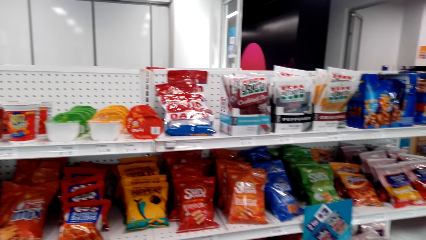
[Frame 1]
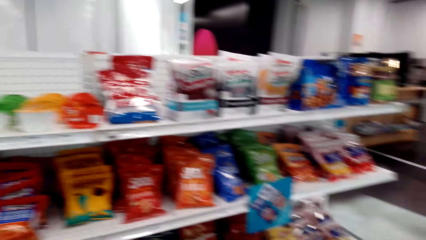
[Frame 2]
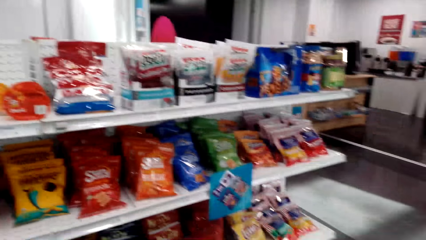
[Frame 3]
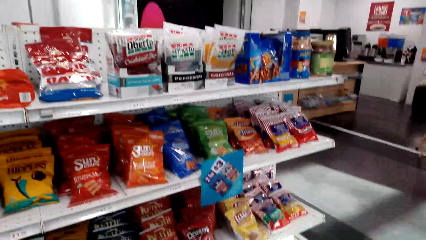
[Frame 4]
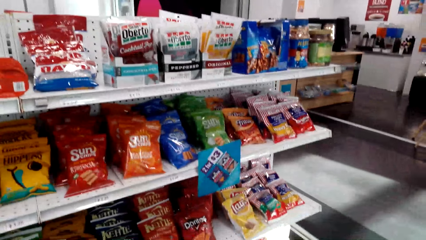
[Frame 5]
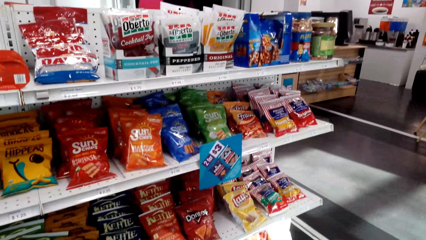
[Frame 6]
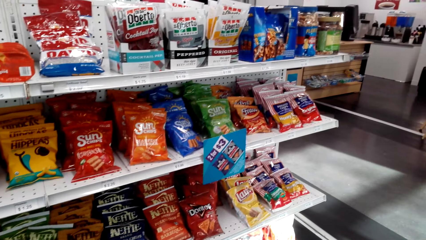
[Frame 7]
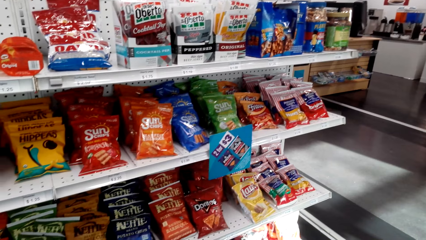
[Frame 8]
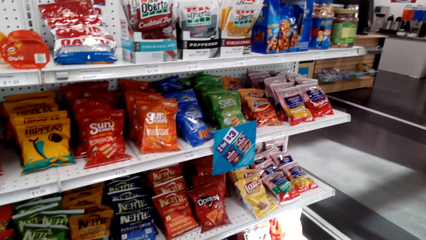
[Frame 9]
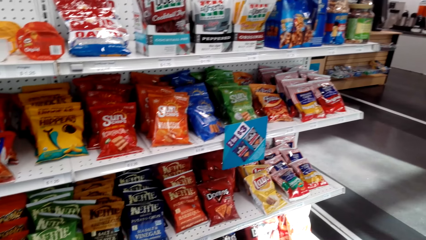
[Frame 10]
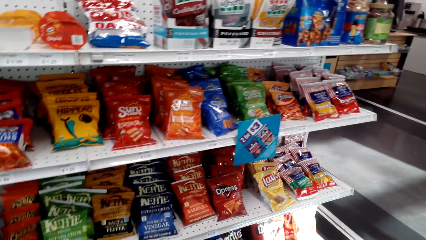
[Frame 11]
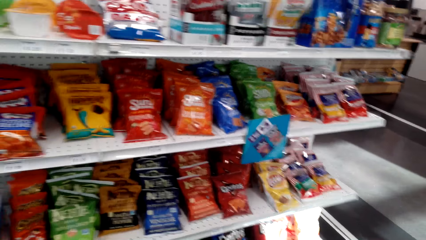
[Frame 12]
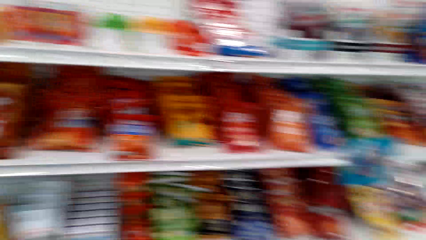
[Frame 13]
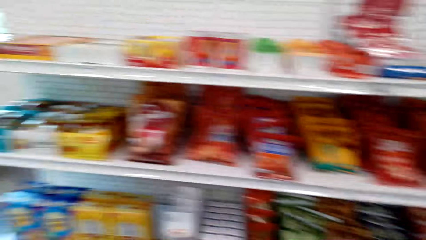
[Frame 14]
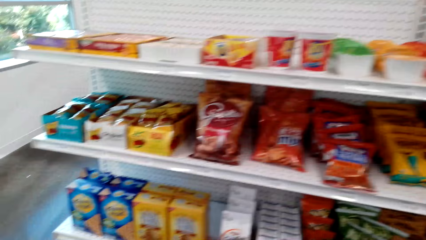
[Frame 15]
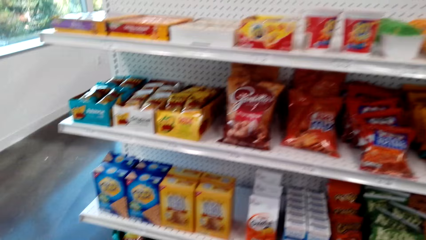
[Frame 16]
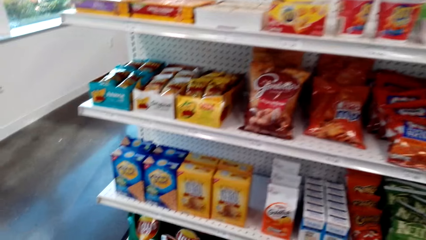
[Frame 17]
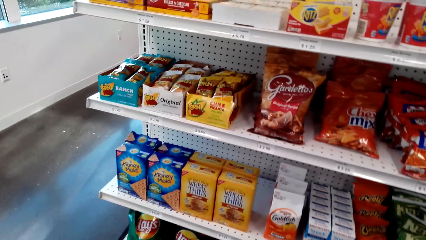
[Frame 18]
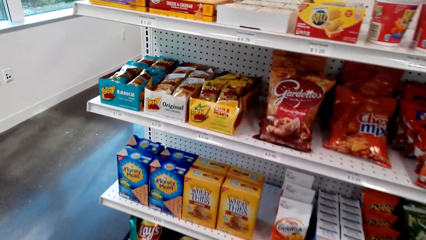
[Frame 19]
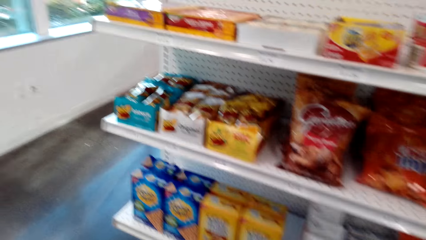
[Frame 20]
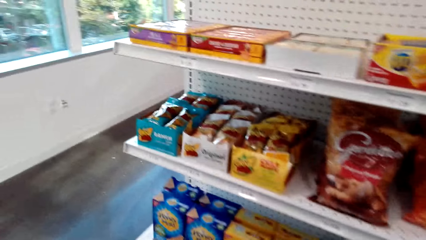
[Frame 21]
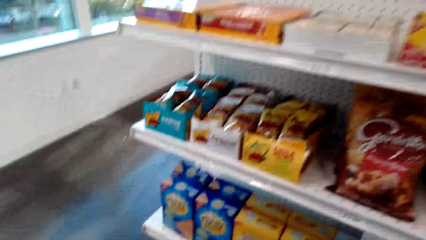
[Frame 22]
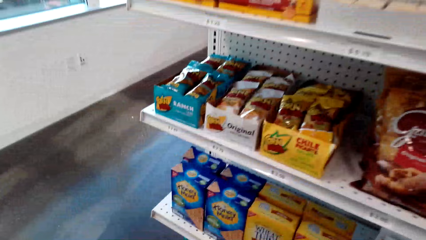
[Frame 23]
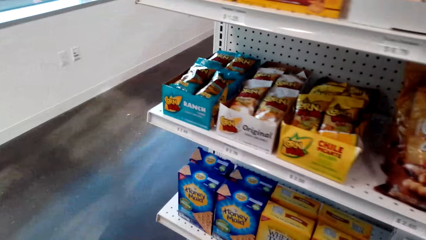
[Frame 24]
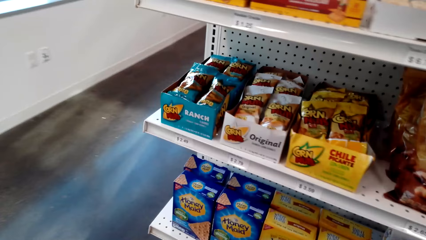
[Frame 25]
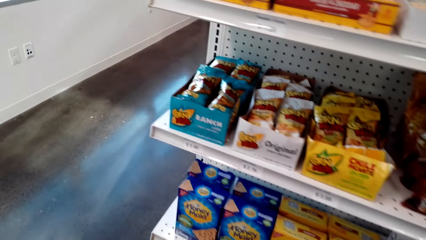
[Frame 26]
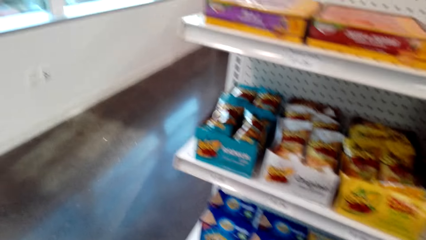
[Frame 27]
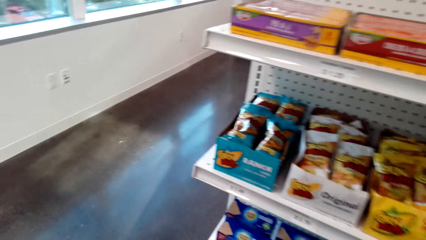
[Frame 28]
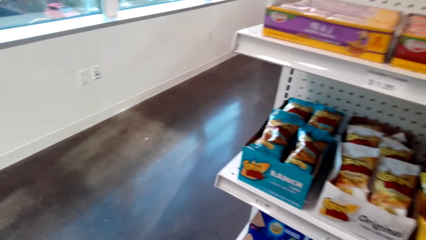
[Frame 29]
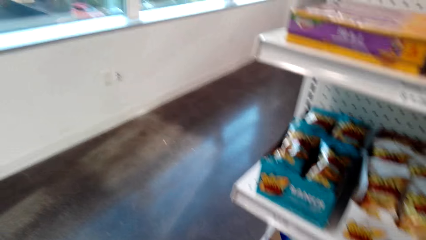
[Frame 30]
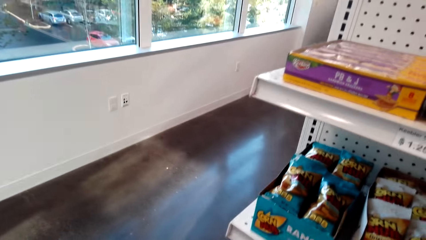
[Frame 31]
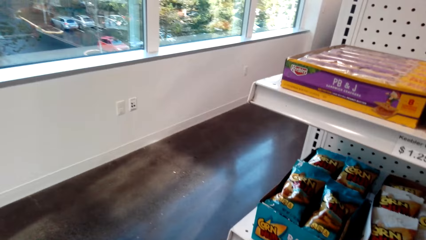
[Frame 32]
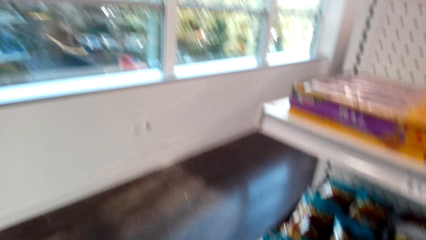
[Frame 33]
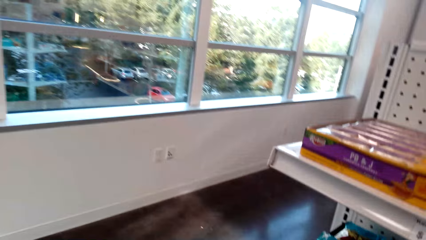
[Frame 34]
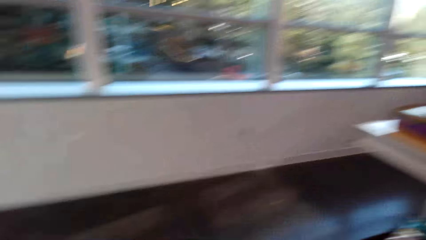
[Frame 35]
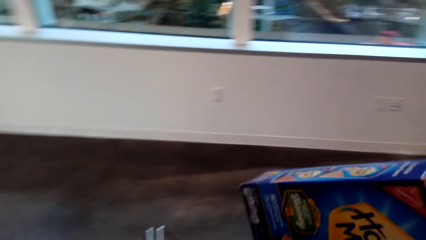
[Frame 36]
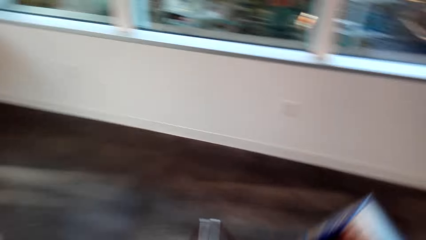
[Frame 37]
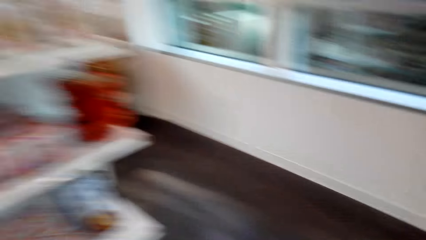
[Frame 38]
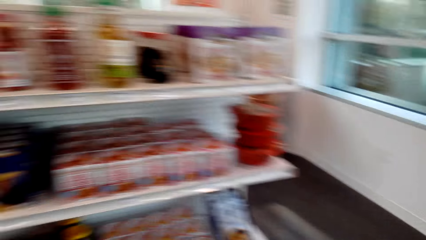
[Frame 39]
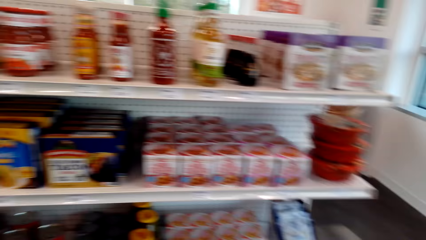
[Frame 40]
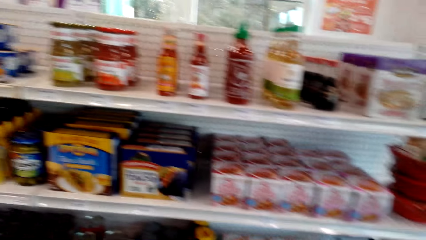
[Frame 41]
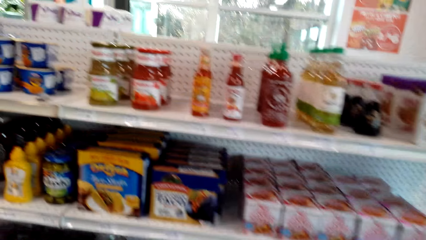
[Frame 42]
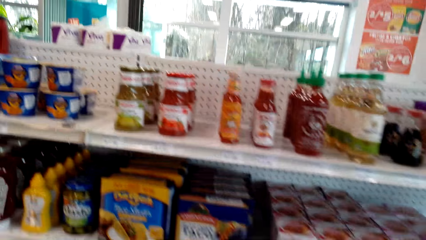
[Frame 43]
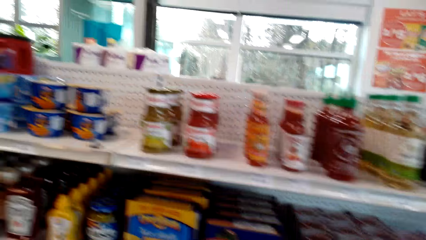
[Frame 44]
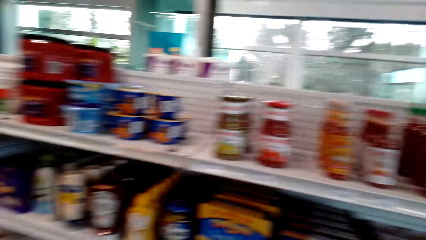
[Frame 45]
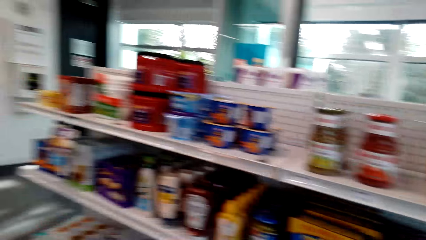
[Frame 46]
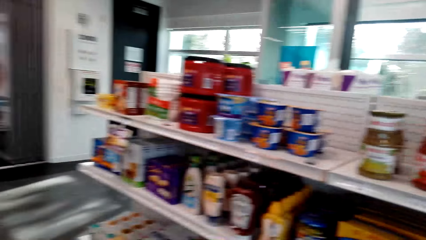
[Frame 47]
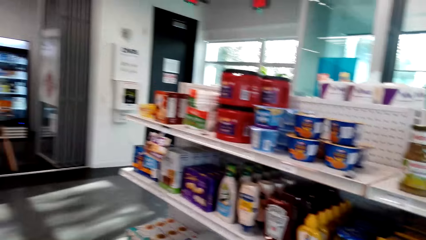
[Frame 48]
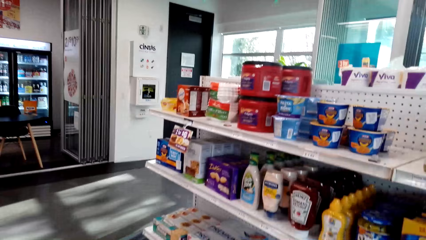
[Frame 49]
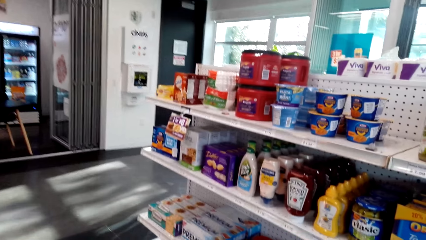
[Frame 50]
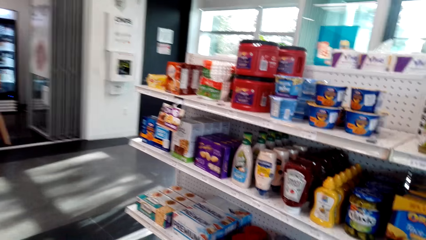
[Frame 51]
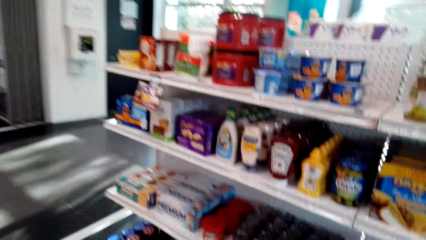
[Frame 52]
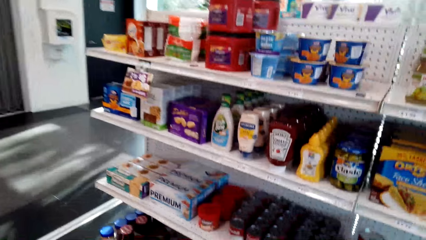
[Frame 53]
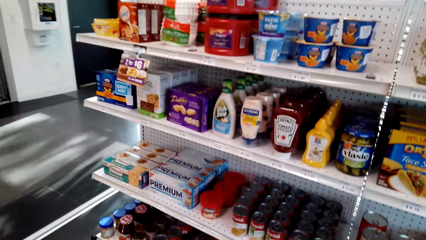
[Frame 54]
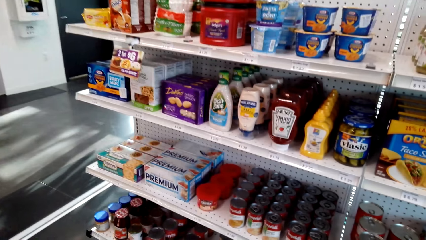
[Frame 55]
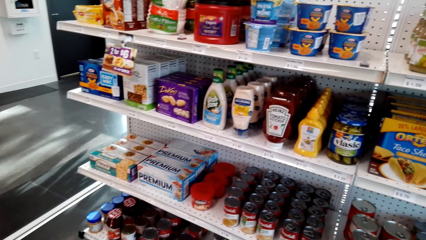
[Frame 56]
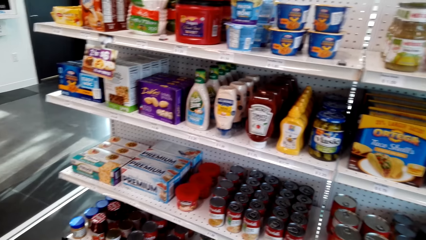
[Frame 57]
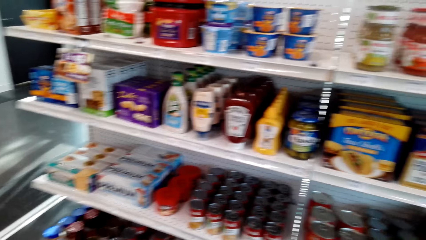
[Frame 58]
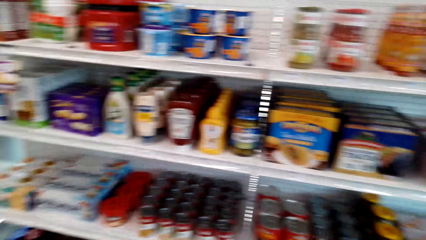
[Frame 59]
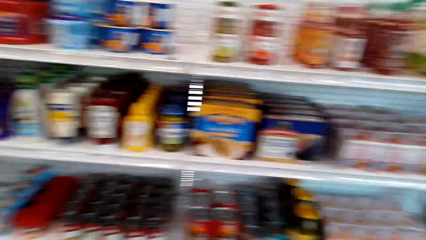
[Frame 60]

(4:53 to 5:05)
The camera wearer walks around.

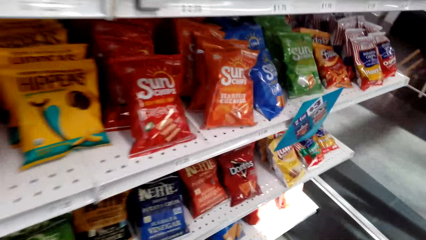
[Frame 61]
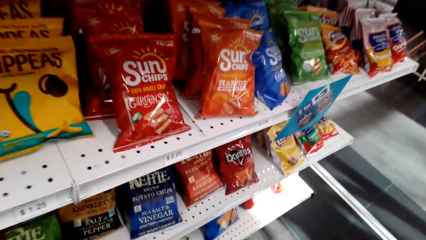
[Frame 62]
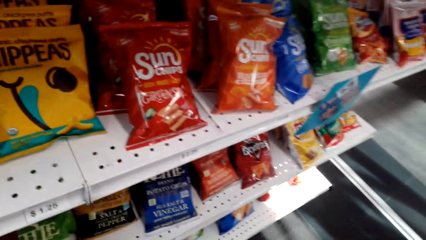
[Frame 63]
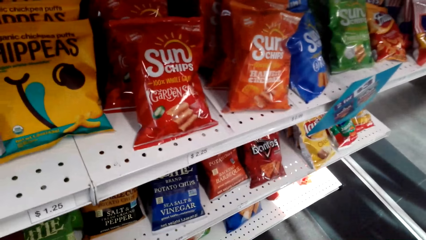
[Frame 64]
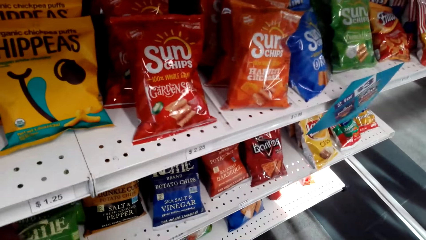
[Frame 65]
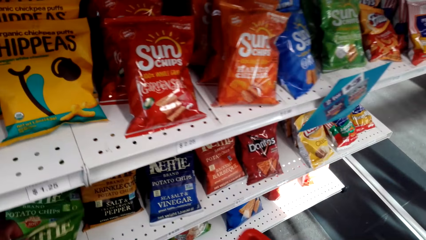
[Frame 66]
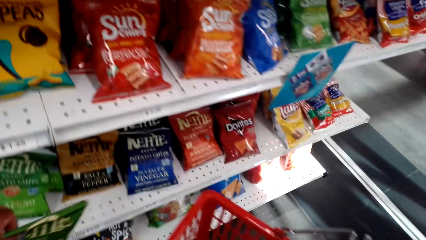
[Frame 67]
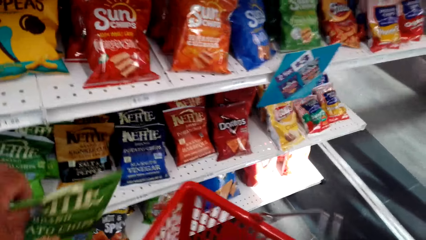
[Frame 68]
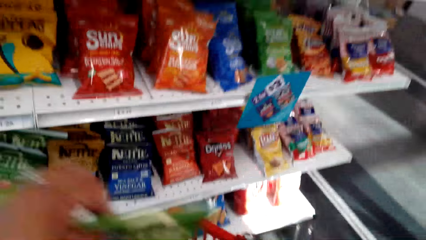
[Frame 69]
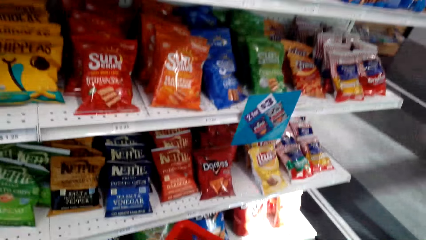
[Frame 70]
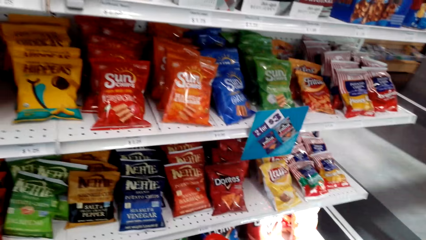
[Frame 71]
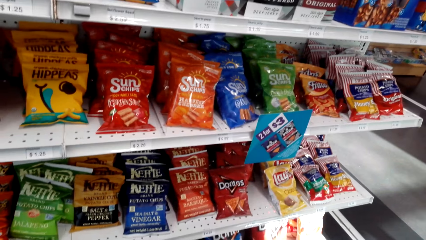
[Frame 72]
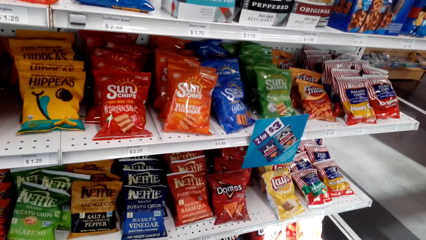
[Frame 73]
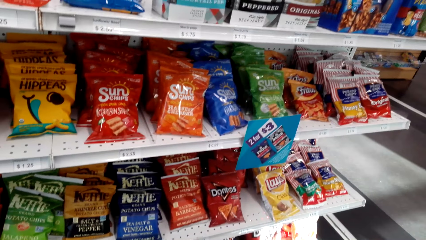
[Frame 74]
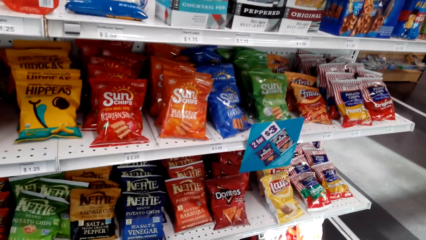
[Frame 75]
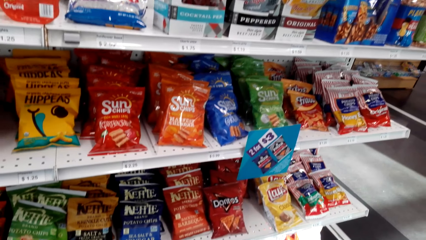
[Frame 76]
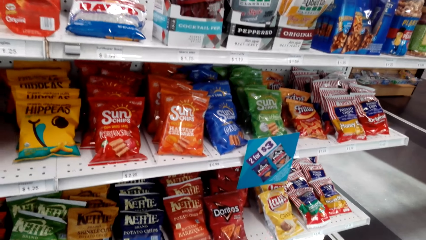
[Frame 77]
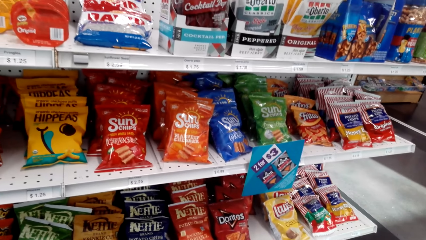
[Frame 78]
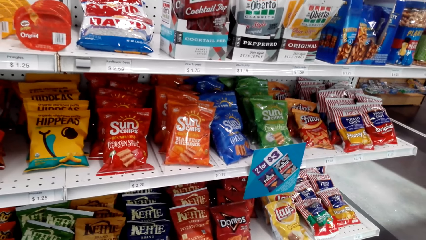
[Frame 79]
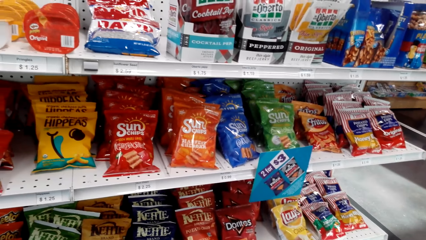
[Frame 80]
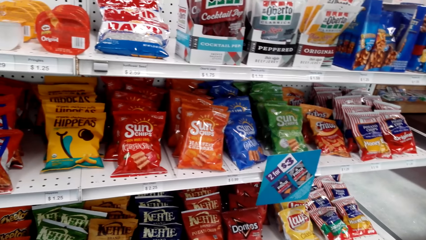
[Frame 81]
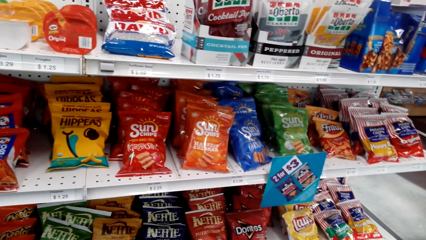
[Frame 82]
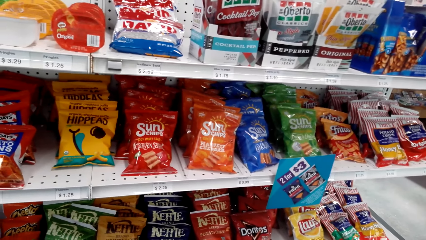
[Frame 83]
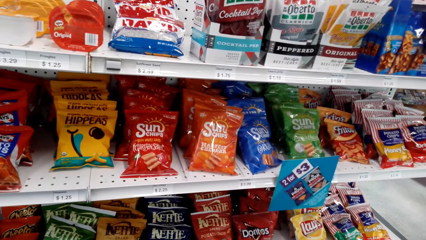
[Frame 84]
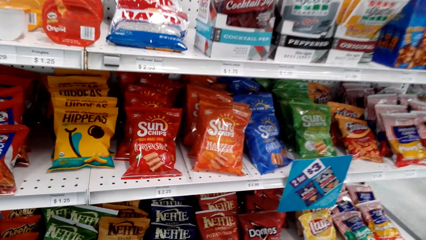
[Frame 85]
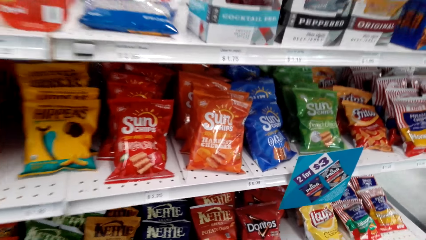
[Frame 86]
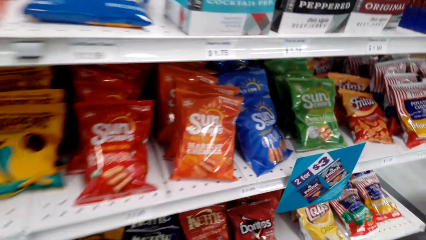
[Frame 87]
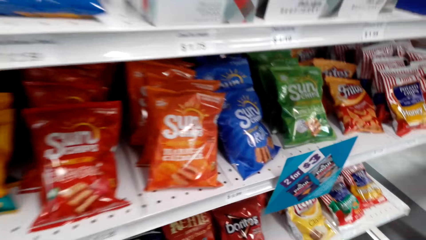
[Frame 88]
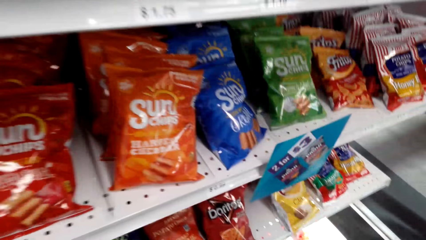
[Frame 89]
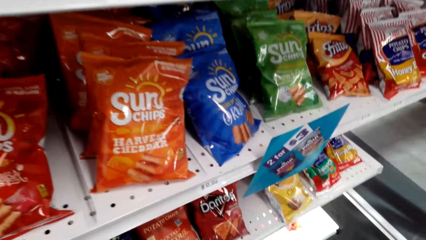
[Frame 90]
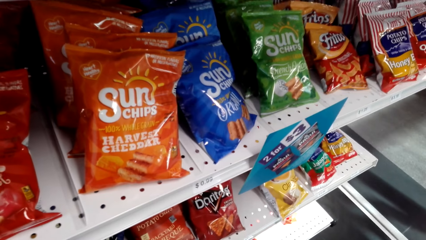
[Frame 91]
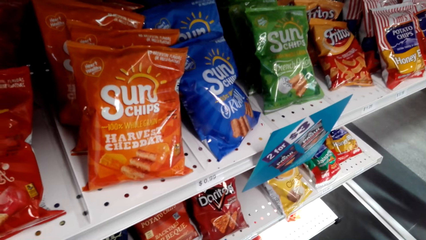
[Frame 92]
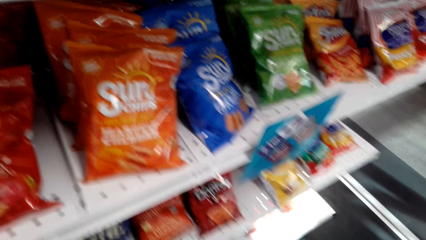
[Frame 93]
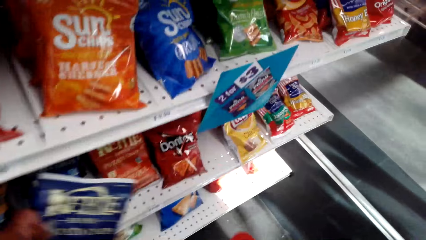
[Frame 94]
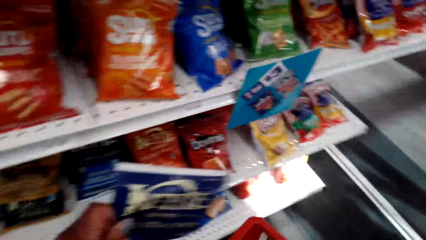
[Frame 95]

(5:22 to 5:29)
The camera wearer puts something in the basket. They pick up some potato chips. They look around.
